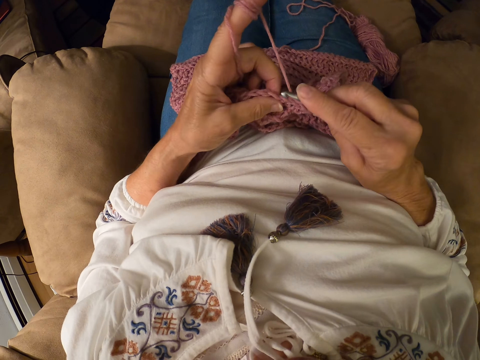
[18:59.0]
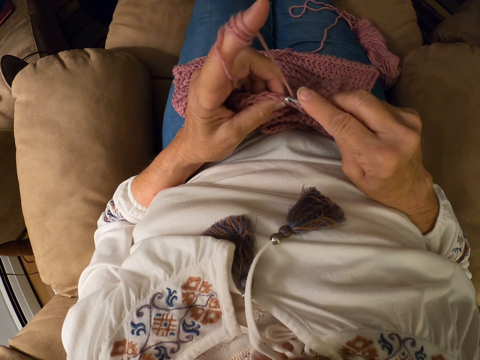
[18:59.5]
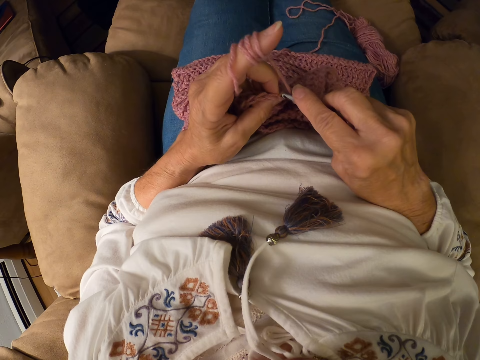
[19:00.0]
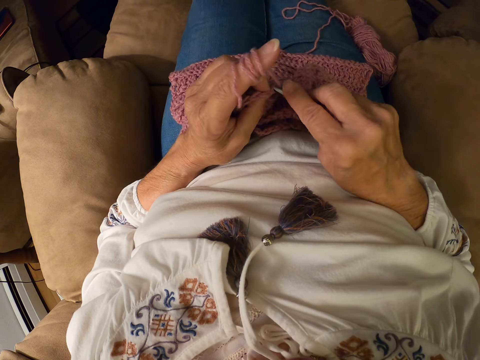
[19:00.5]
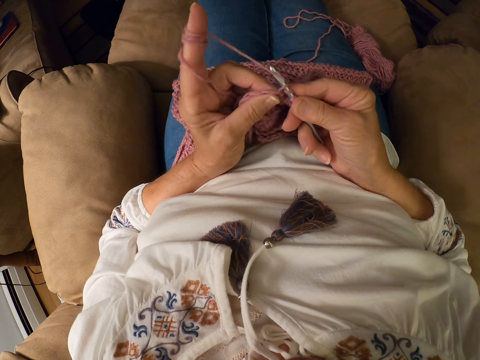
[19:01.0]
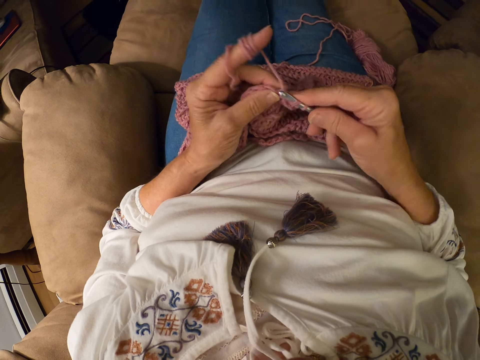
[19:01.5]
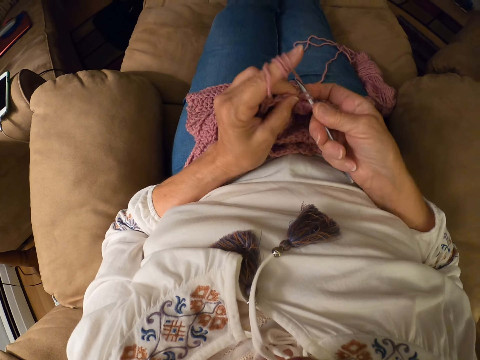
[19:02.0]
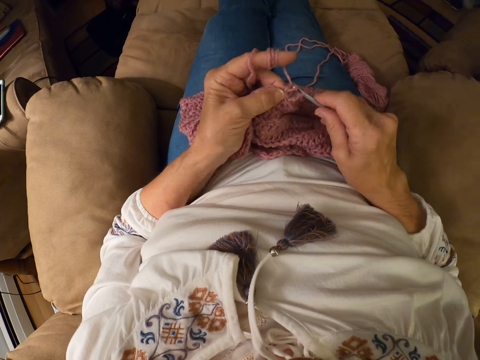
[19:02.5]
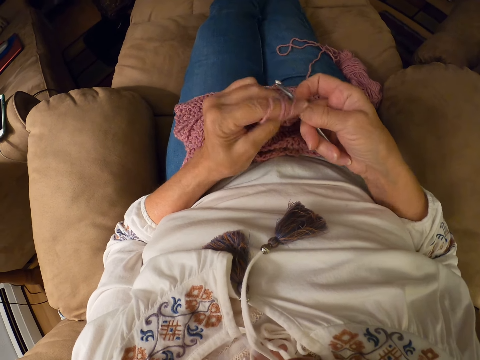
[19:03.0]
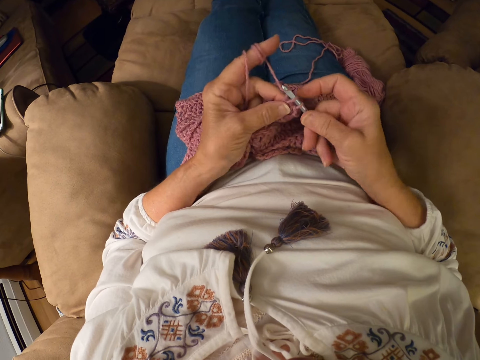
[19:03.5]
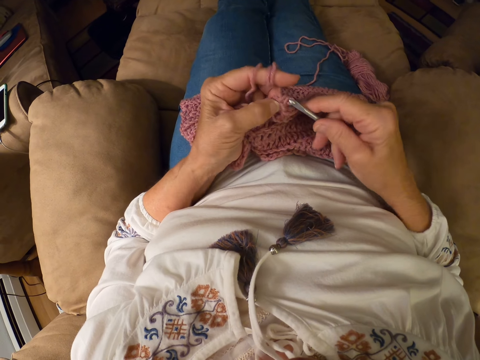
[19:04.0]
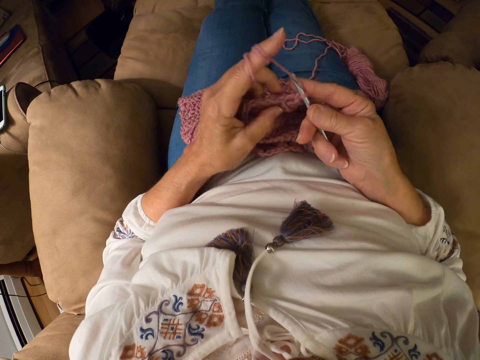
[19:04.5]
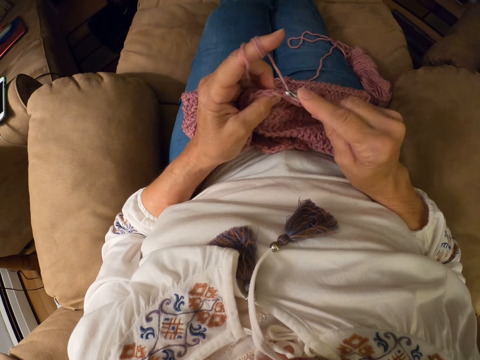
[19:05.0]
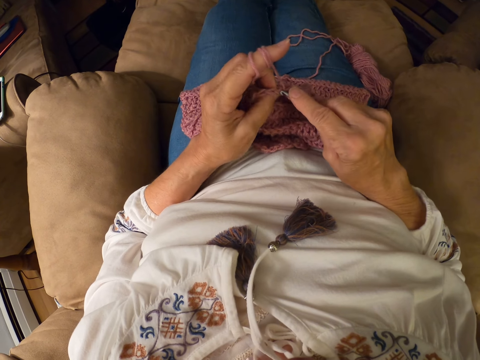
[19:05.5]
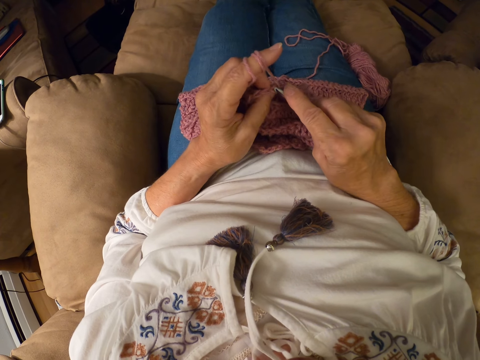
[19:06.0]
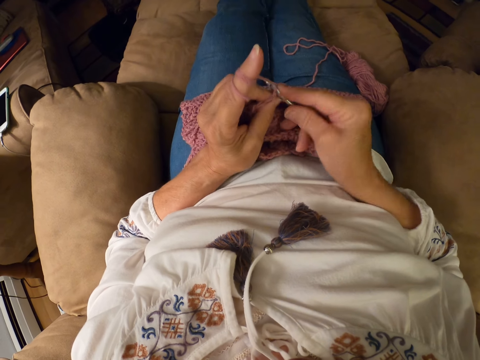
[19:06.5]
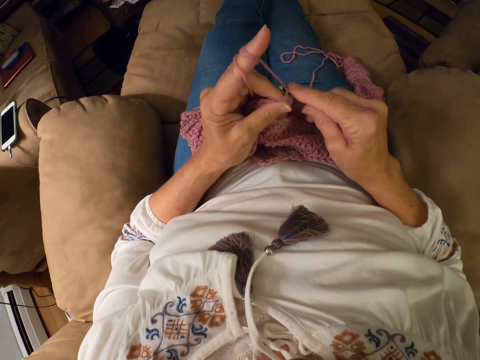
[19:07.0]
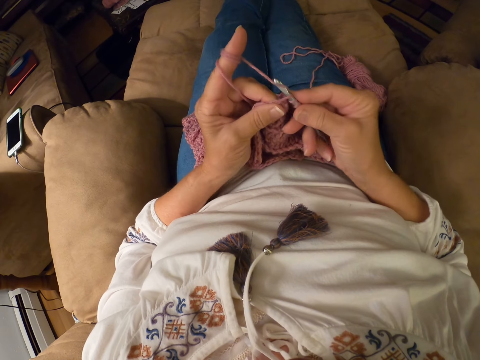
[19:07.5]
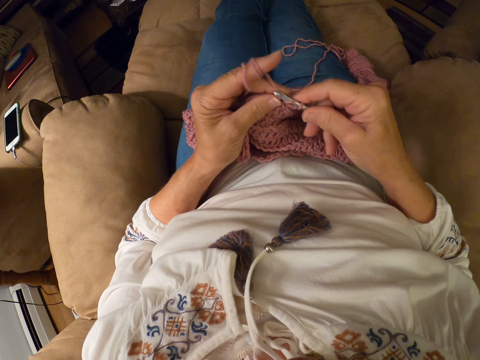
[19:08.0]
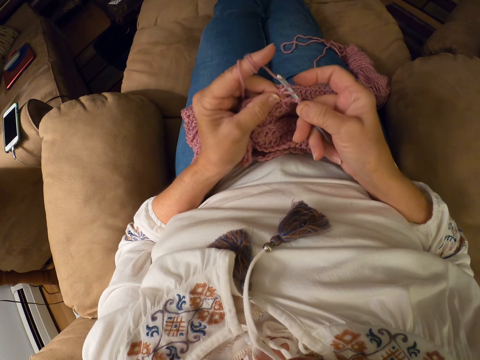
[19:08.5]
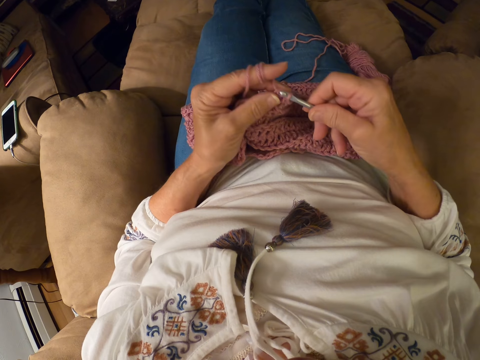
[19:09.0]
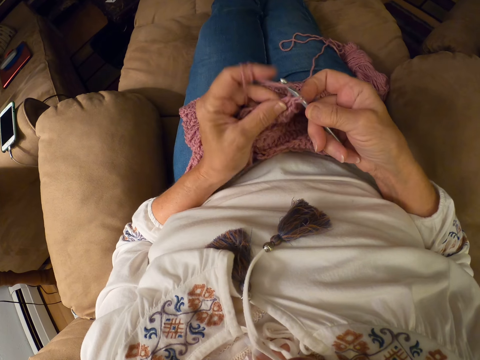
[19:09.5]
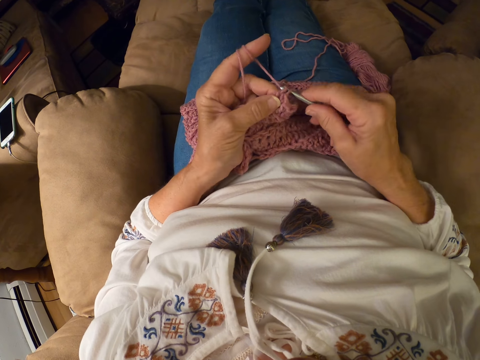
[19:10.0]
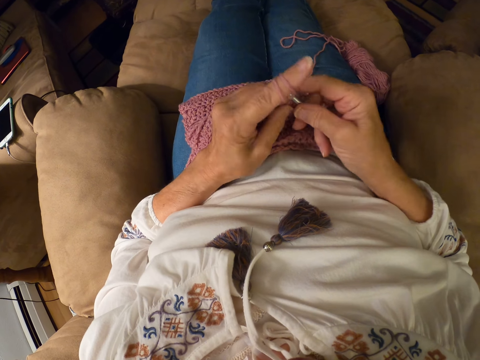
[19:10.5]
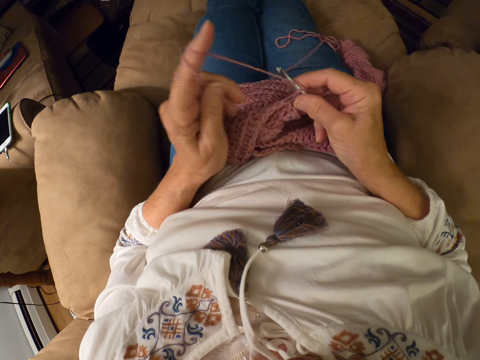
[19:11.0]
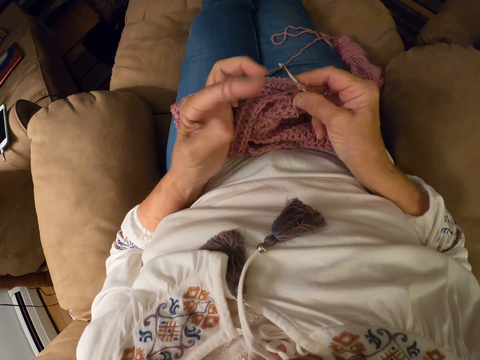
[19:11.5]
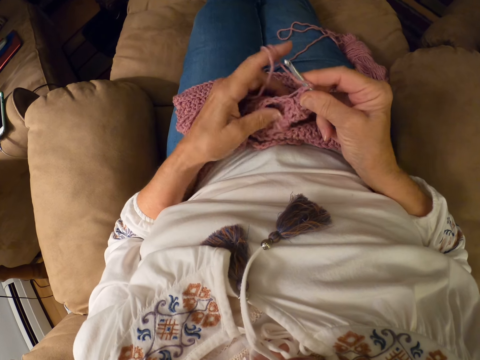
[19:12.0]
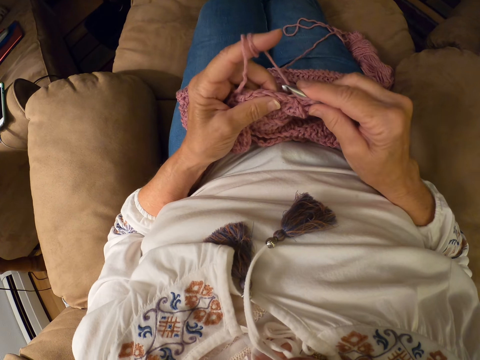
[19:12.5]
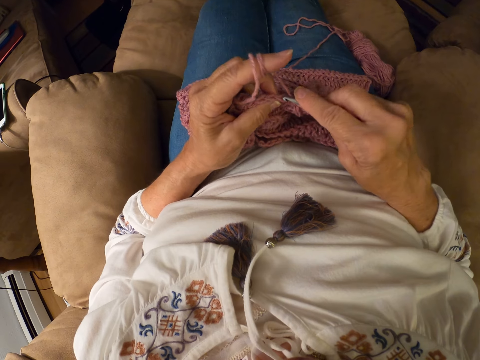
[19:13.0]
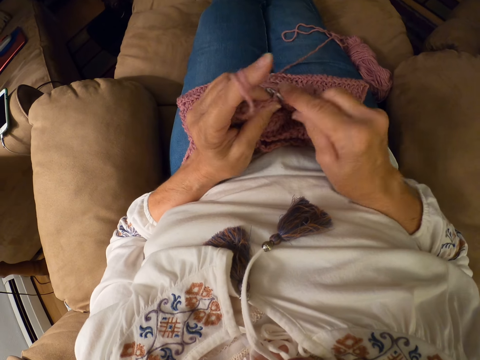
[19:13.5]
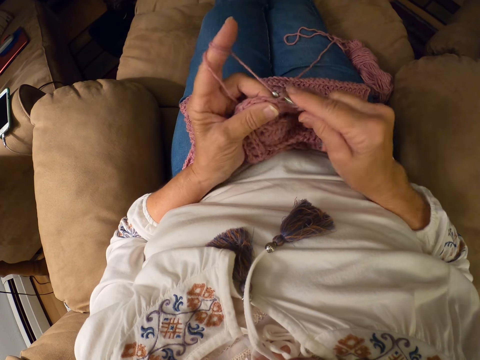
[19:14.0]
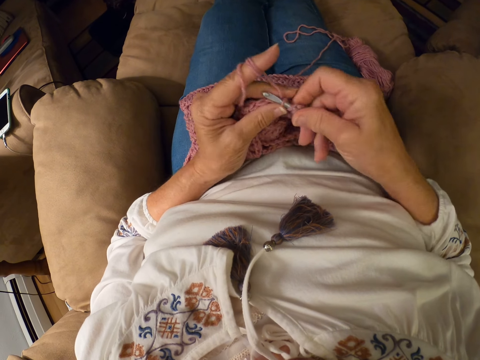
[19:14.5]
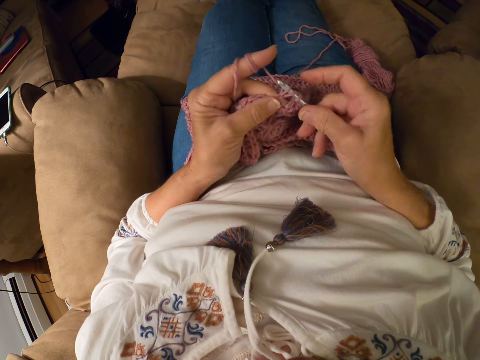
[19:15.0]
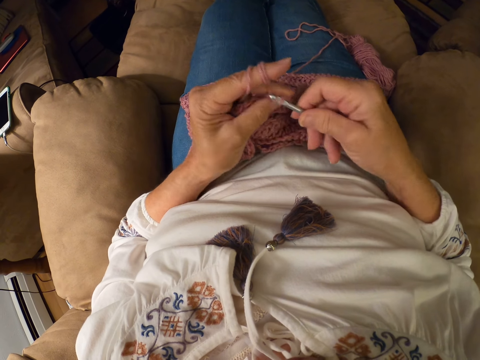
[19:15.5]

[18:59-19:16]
The camera wearer knits a crochet with a crochet hook. He rolls the yarn around his left index finger. He knits a crochet with the crochet hook again.

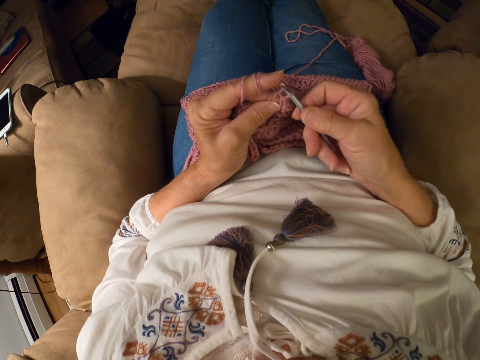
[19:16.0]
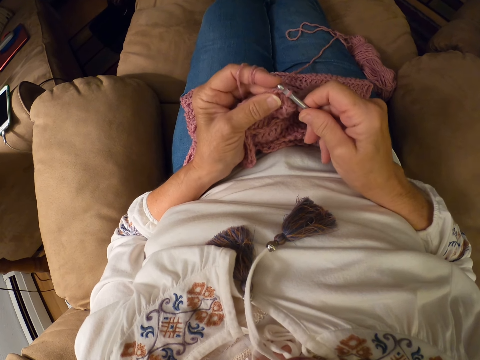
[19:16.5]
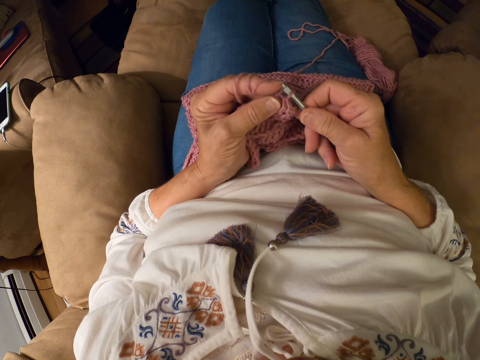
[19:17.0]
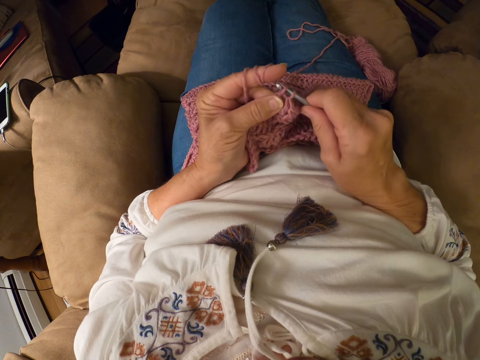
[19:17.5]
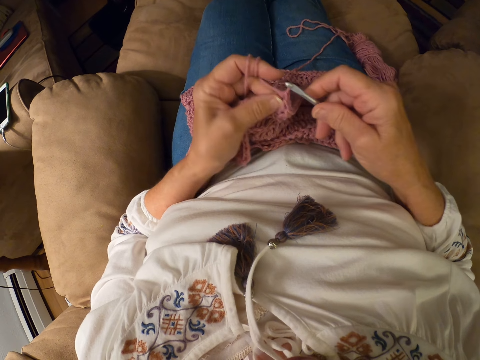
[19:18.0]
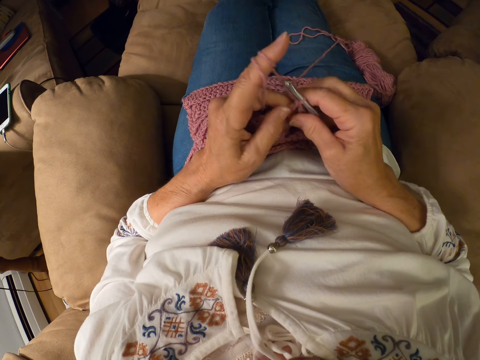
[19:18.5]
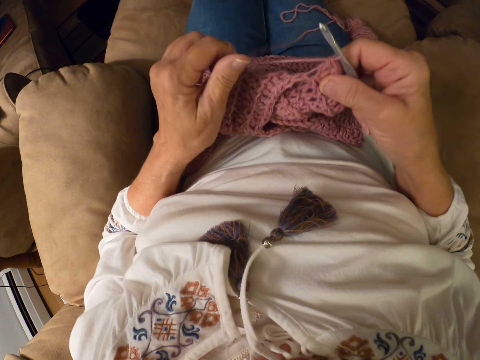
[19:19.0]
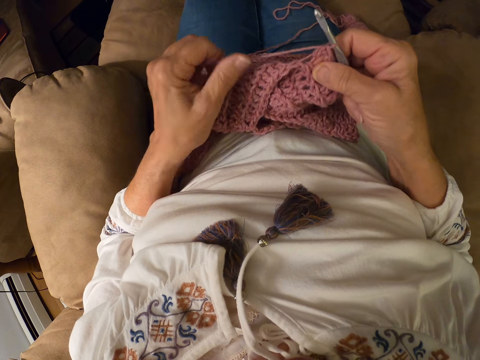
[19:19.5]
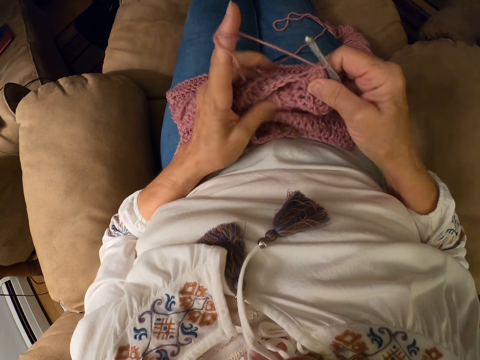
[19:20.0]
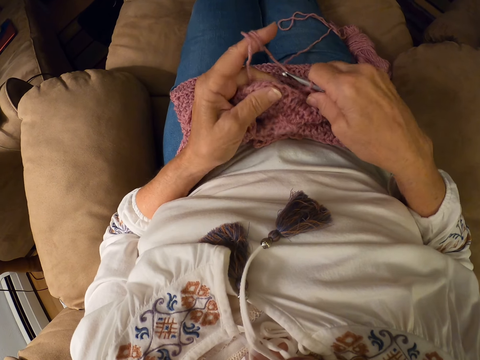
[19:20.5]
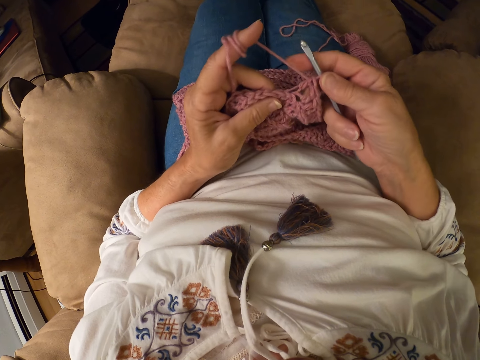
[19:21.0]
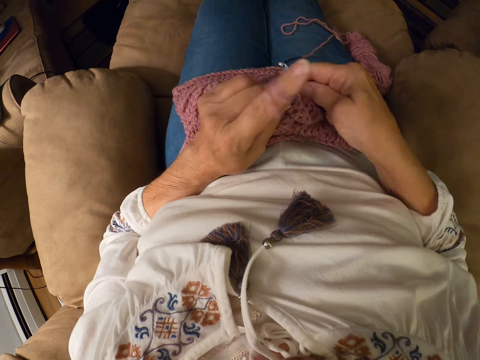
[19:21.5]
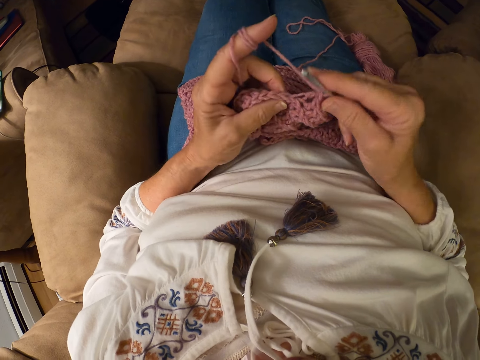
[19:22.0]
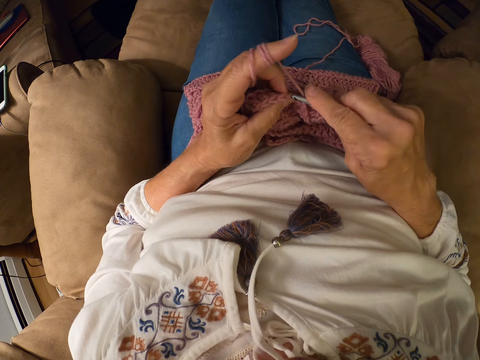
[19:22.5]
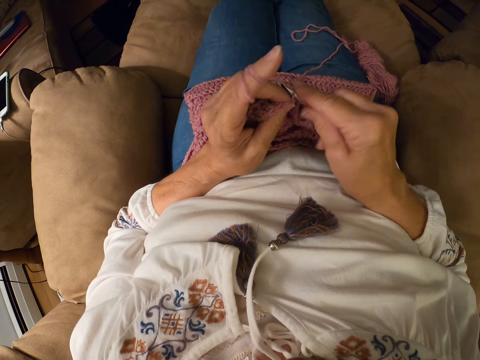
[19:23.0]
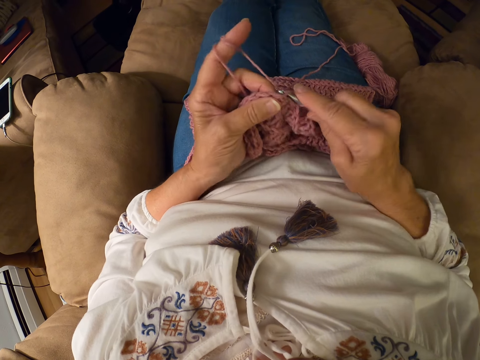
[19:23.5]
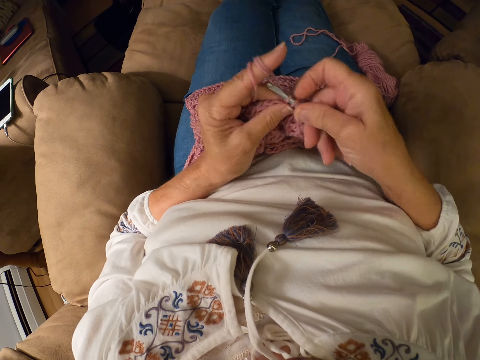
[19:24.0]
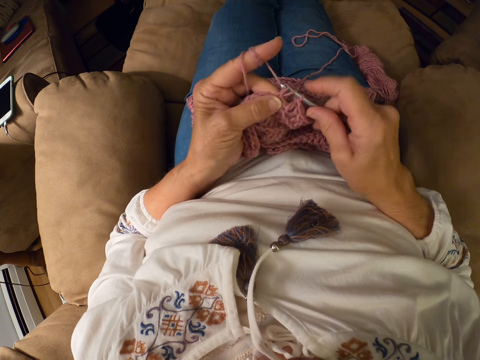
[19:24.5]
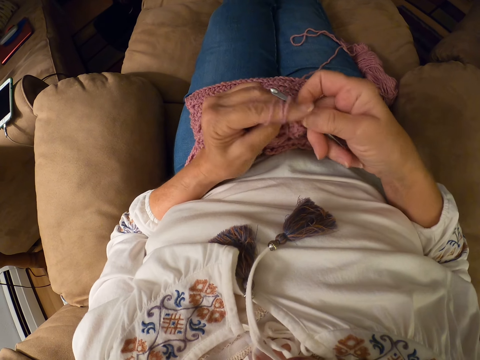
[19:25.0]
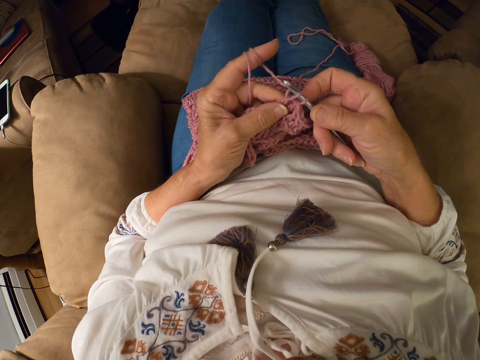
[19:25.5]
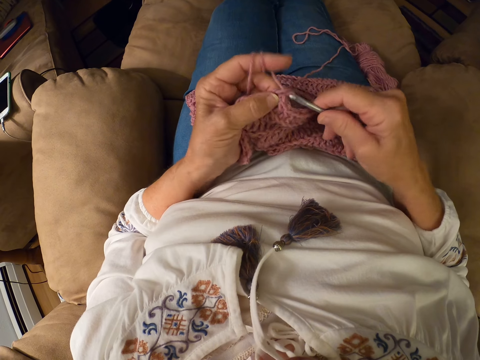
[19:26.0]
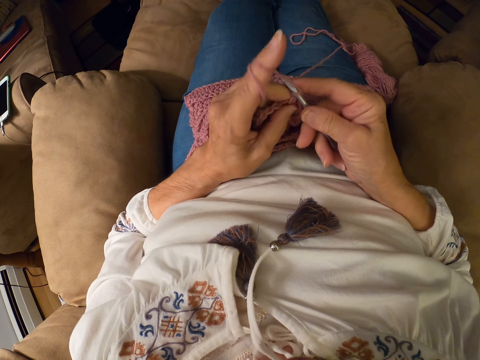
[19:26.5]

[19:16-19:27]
The camera wearer rolls the yarn around his left index finger. He knits a crochet with a crochet hook.
